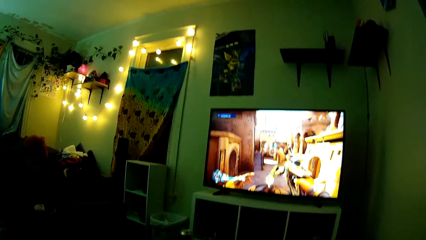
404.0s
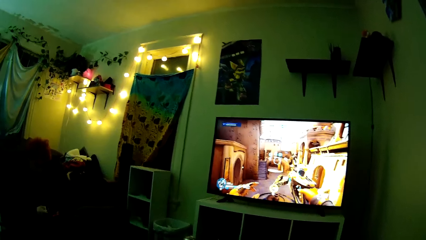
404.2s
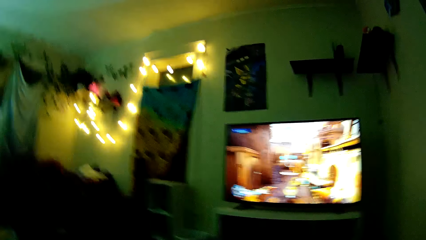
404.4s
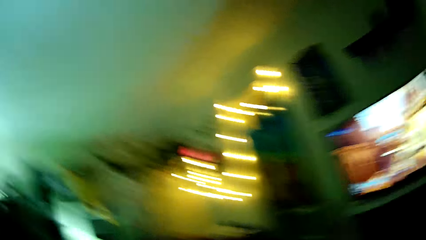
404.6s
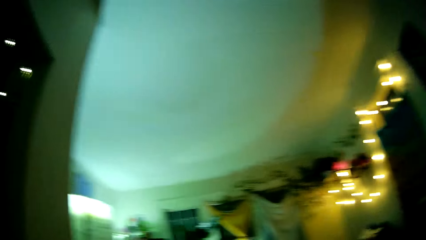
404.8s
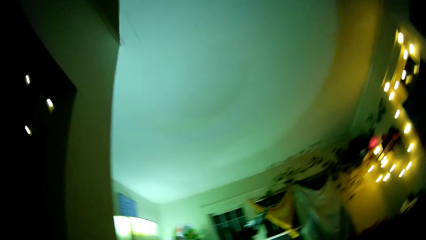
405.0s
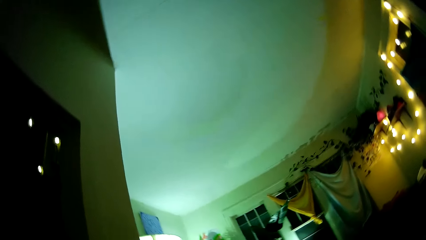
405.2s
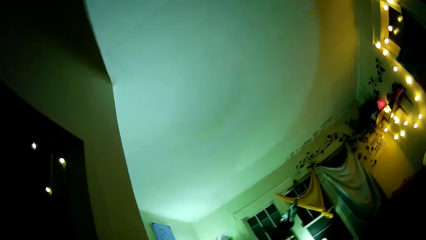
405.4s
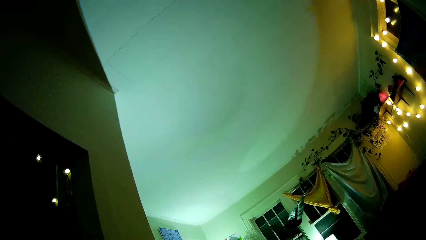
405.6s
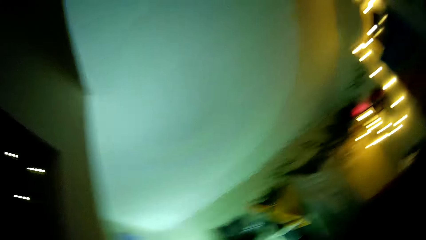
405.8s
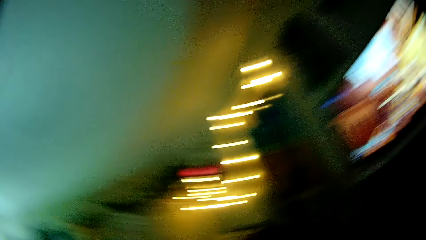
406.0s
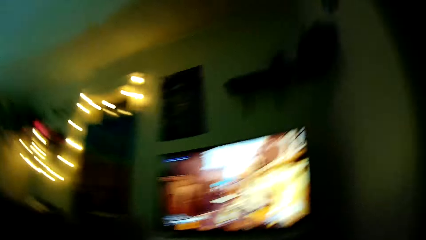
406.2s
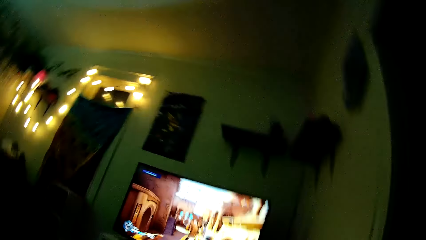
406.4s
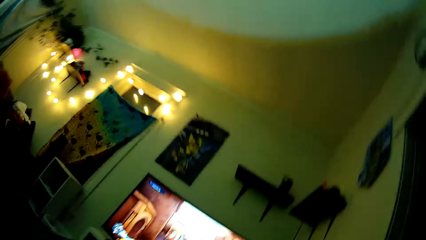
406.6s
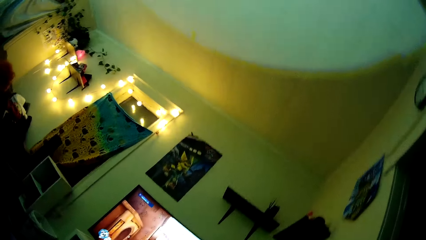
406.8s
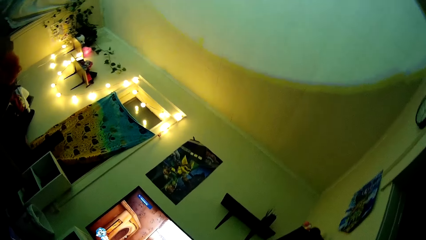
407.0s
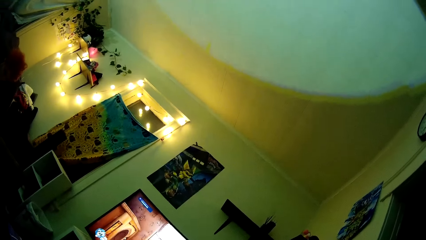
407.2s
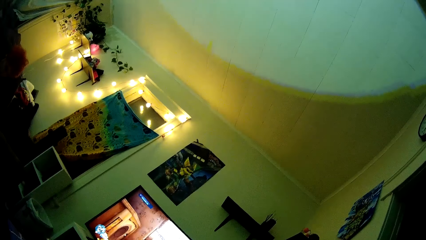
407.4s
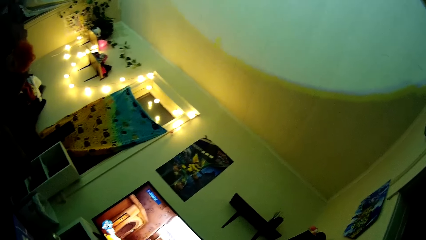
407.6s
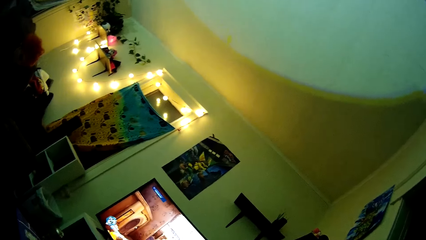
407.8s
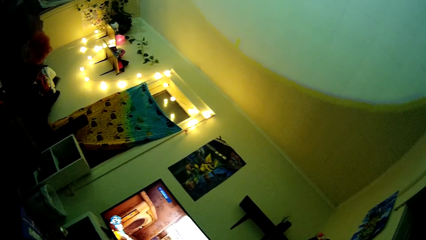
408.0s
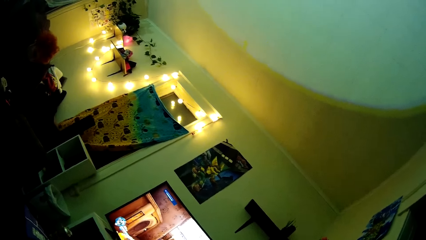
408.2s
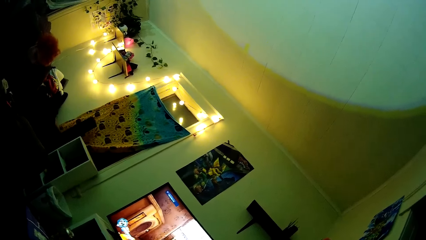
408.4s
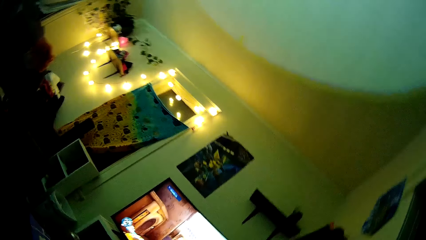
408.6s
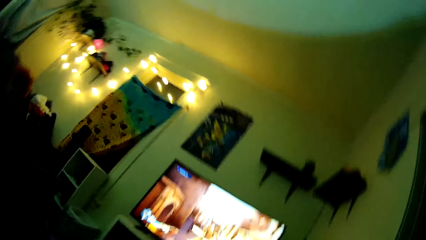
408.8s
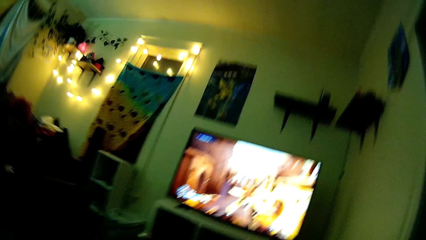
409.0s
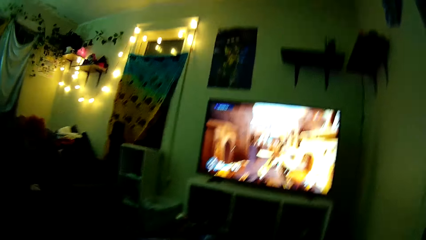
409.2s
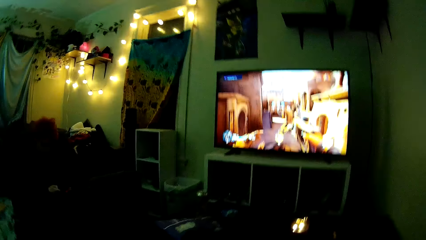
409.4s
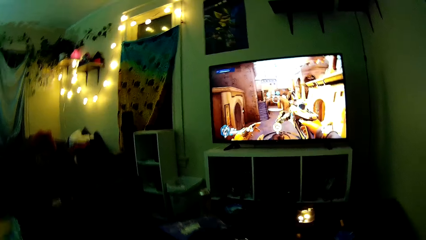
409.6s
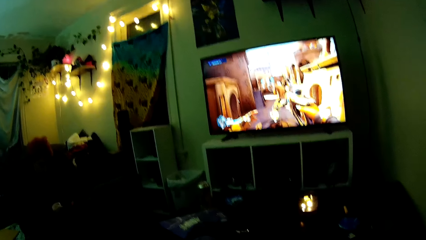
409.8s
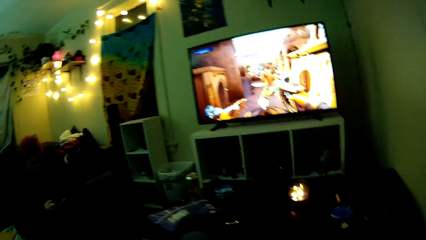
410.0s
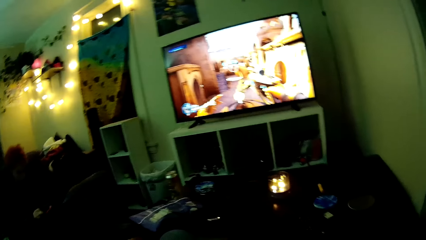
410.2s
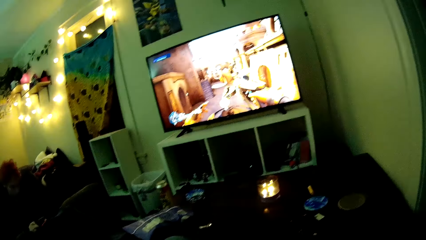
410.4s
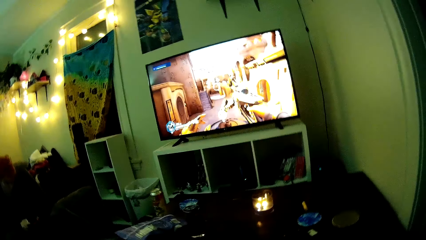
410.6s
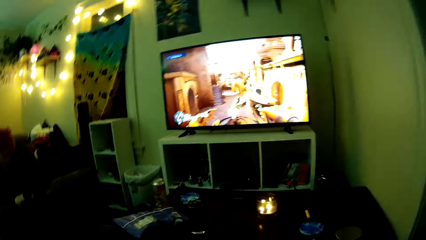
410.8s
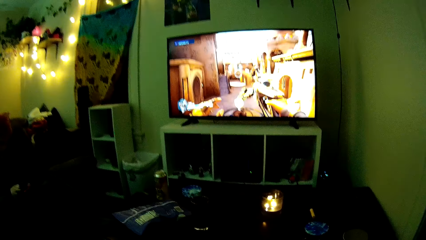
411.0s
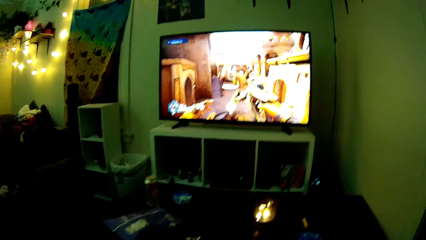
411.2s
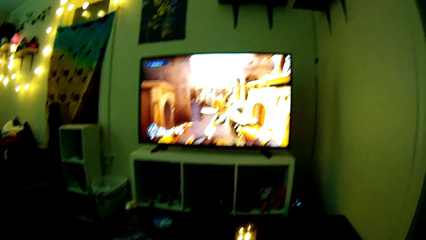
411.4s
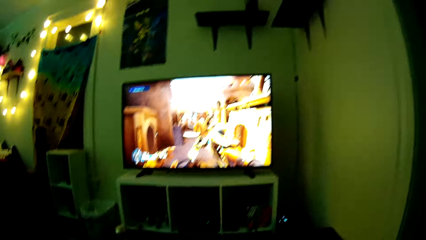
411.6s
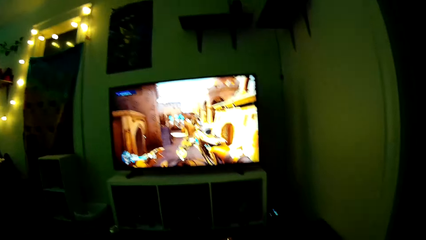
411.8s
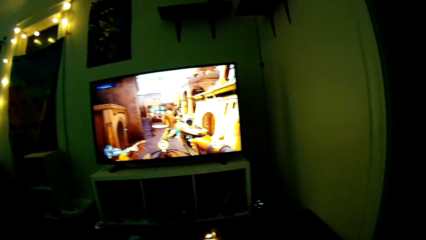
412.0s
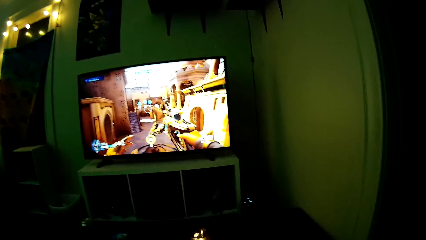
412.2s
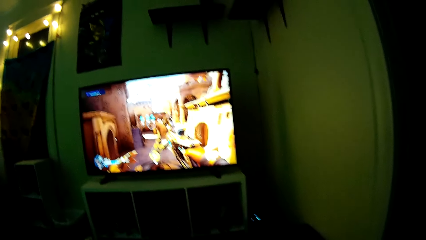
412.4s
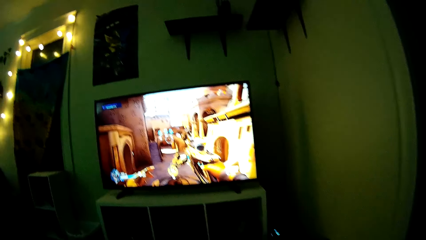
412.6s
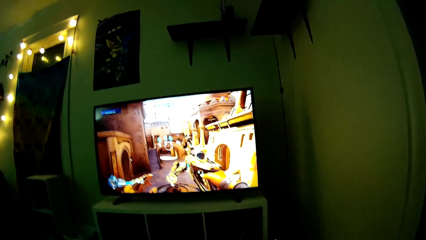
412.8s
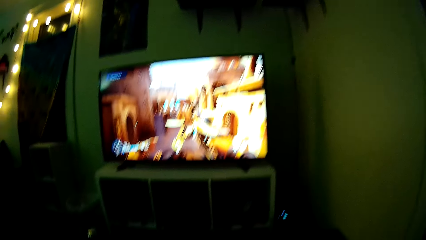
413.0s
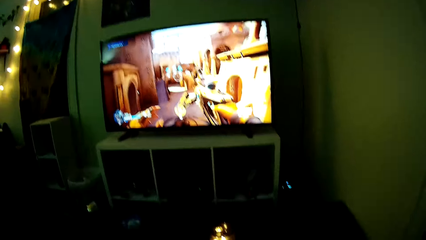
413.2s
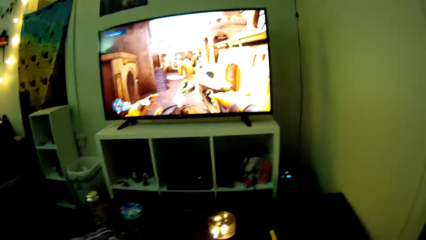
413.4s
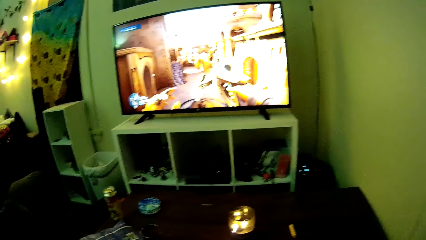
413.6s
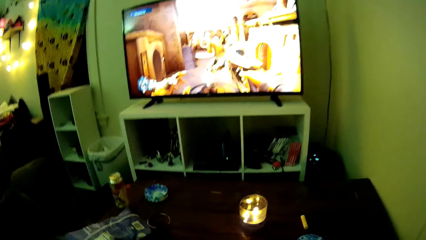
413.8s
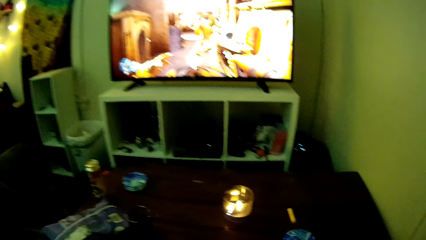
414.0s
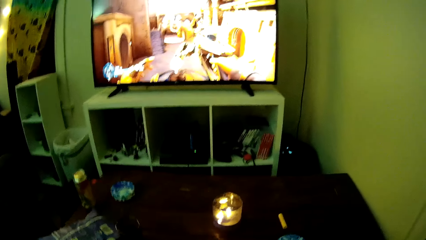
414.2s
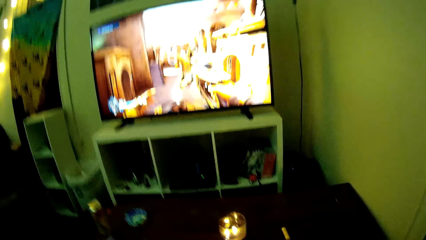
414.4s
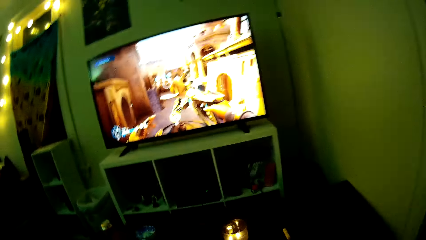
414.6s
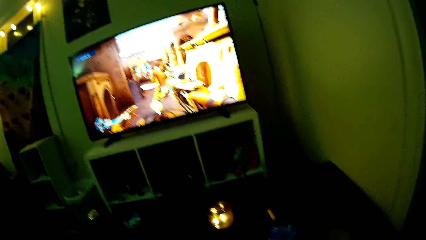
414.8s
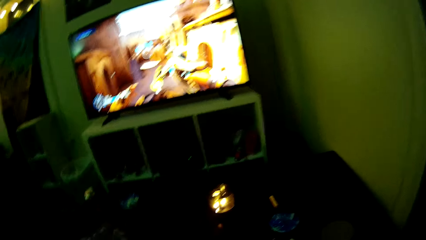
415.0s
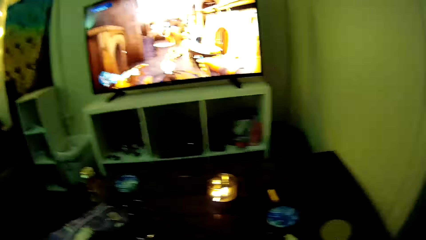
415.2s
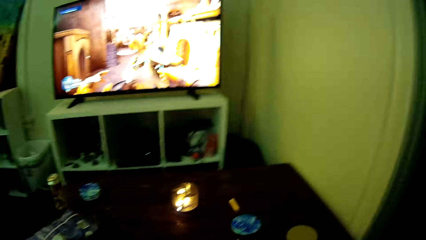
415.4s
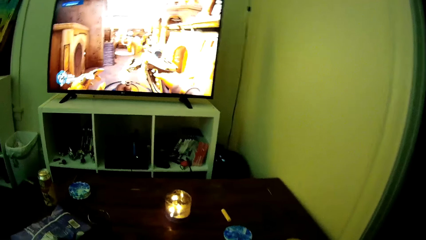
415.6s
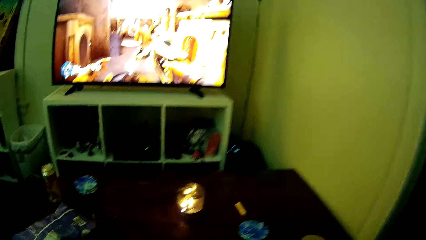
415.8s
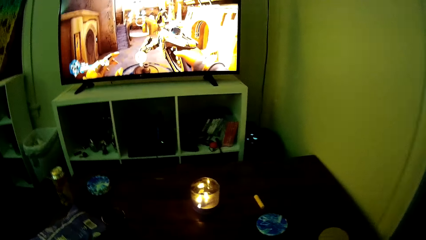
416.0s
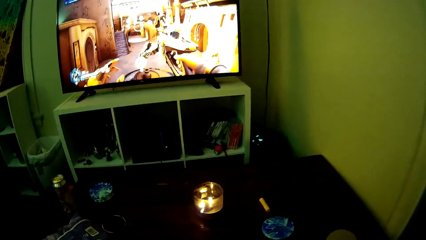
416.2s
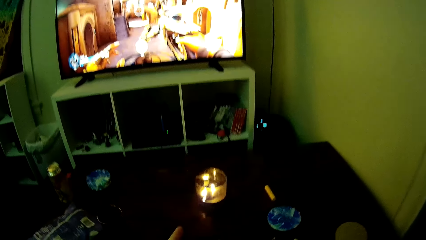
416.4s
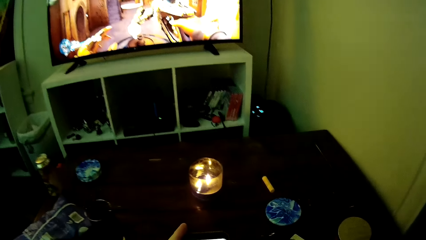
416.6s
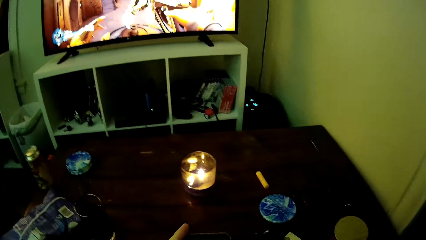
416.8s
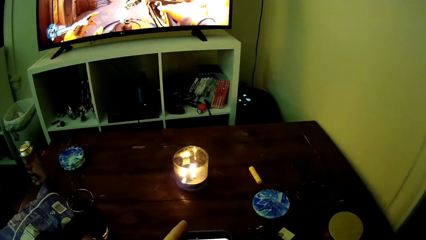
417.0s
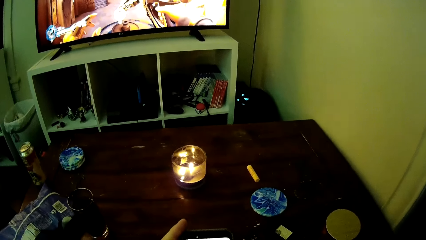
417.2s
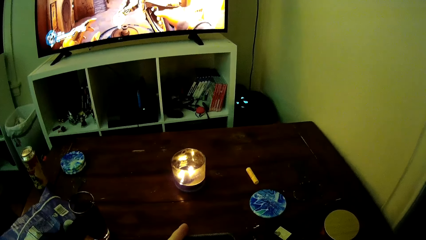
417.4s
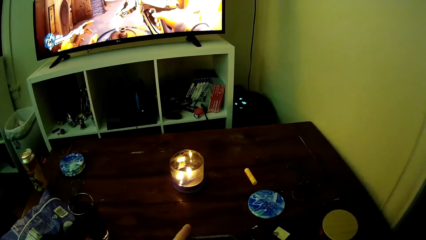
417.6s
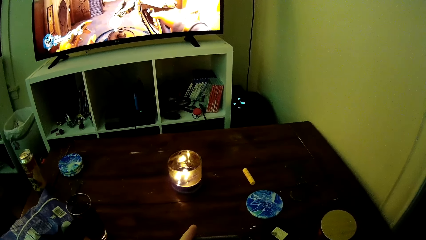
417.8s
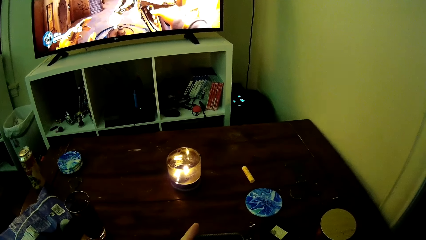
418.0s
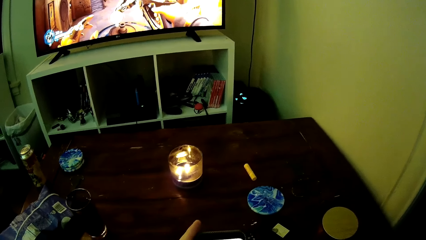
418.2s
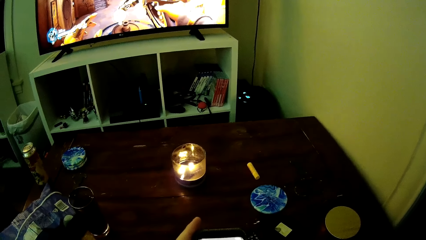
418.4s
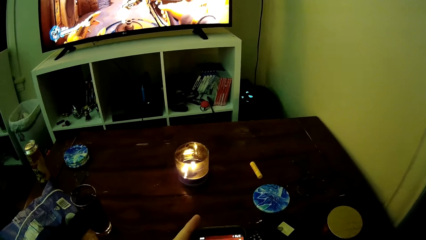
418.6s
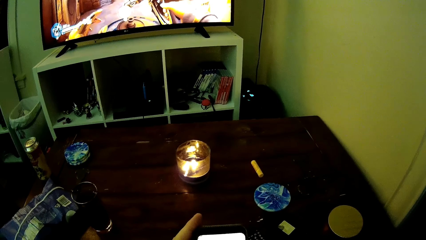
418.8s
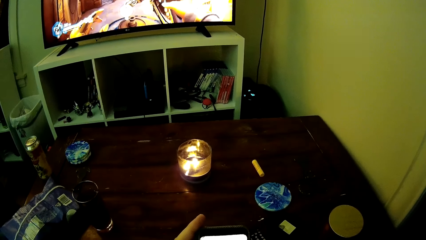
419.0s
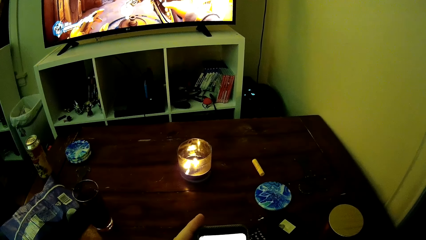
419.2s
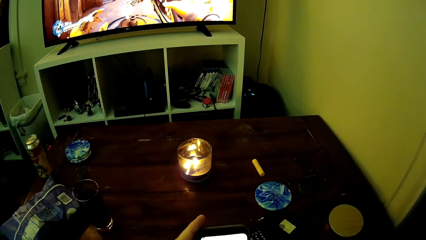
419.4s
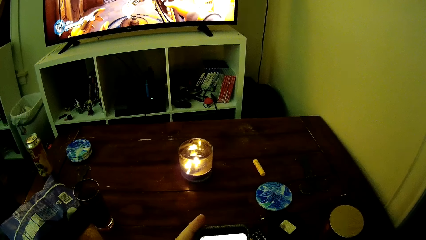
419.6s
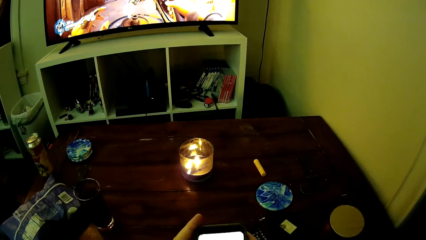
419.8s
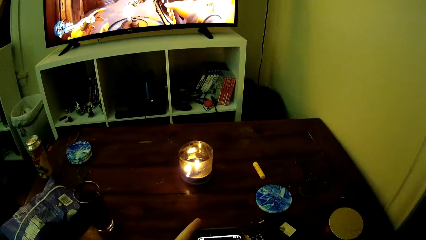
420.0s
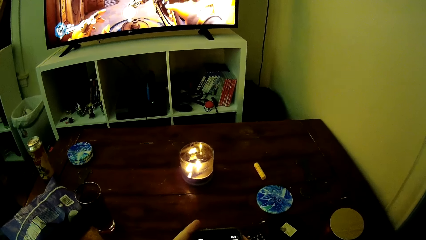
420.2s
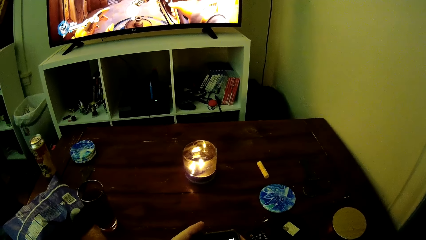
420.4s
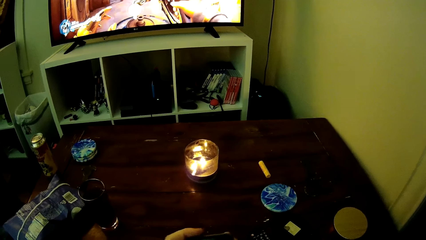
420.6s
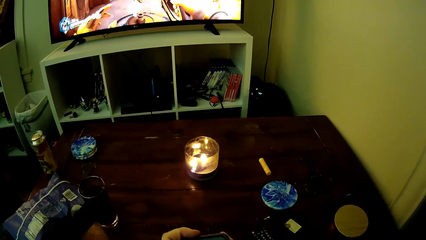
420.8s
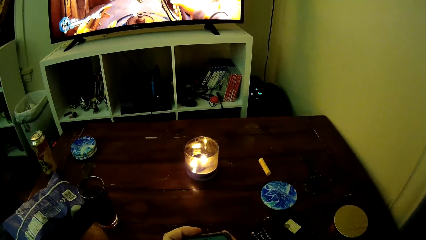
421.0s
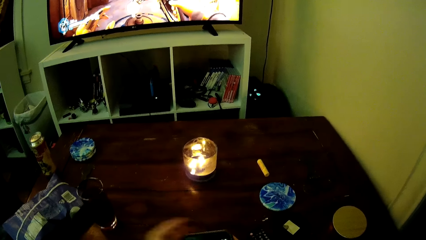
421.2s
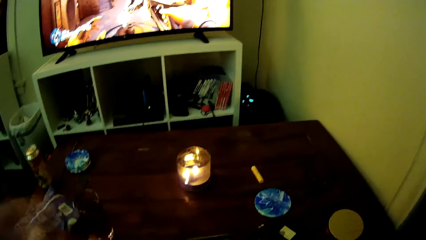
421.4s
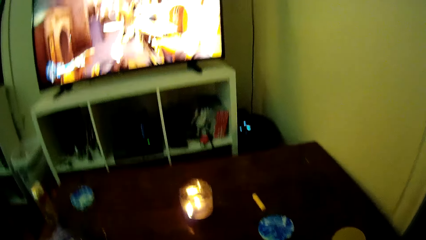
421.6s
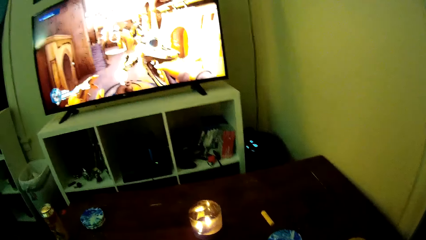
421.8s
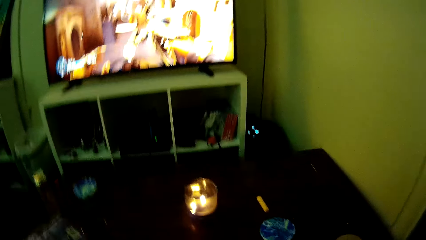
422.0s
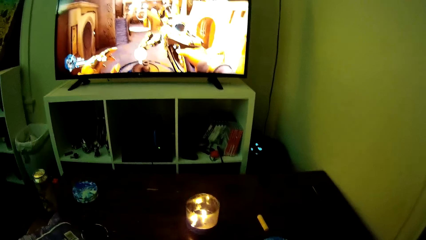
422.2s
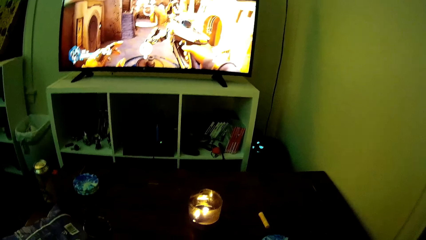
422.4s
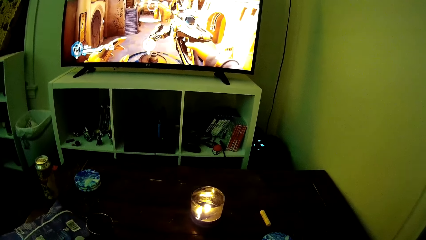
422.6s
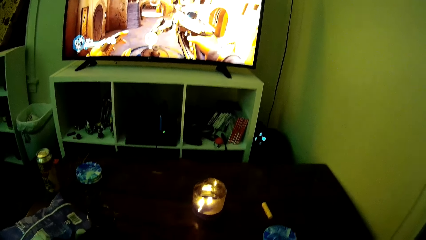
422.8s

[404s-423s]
The camera wearer looks around. He scrolls through his phone. He picks up the phone.
